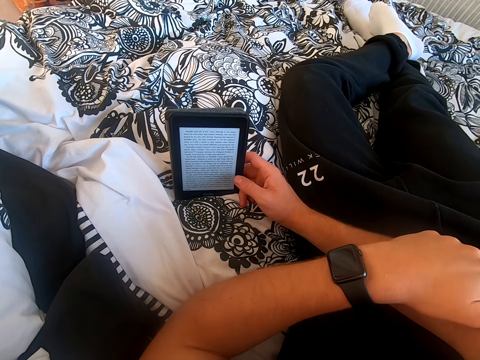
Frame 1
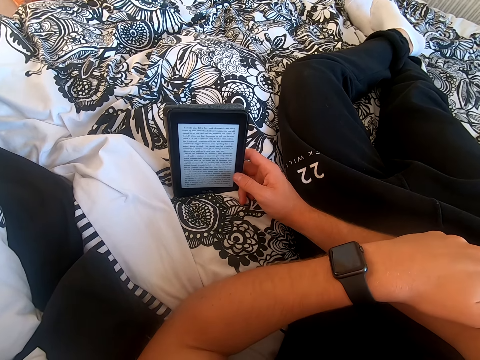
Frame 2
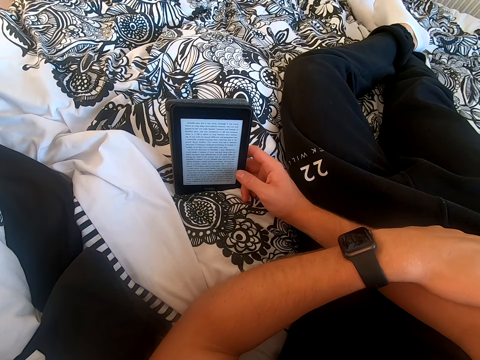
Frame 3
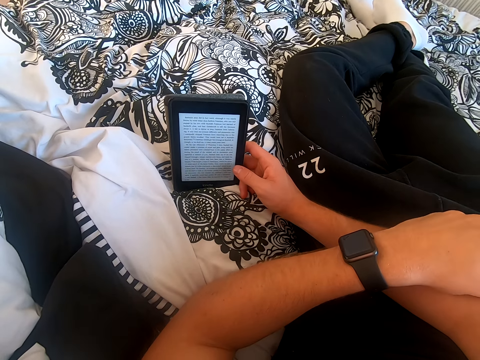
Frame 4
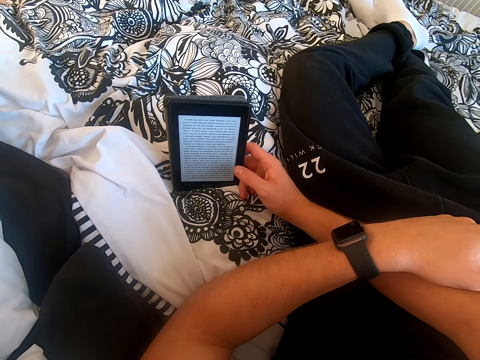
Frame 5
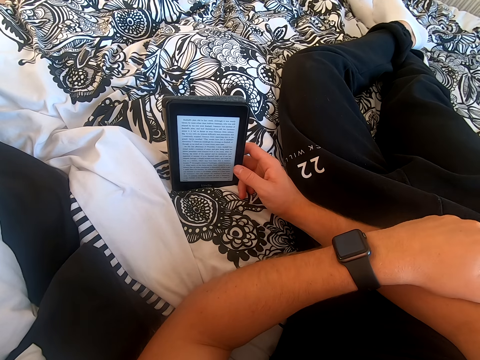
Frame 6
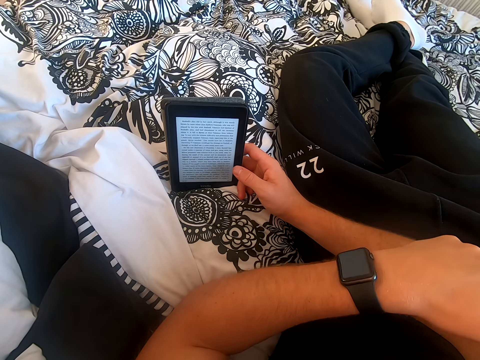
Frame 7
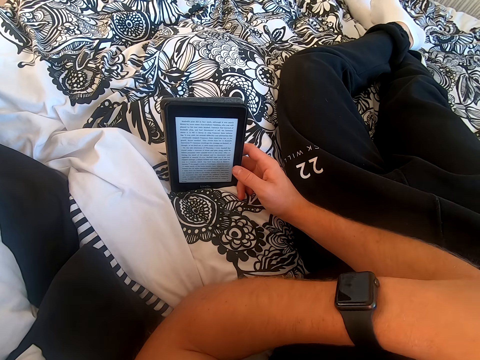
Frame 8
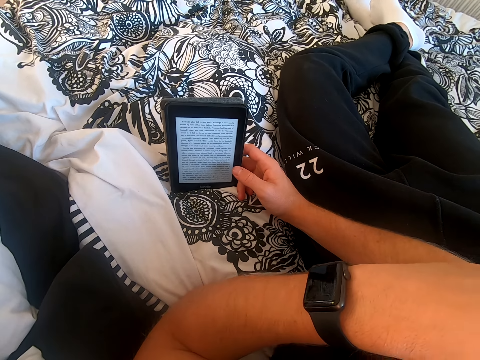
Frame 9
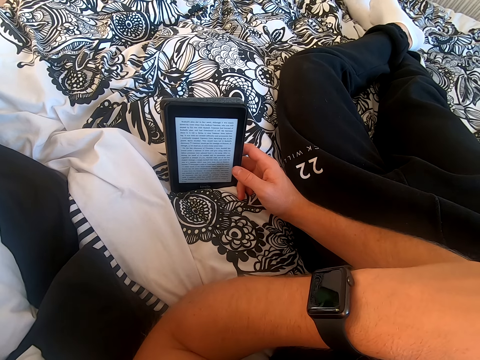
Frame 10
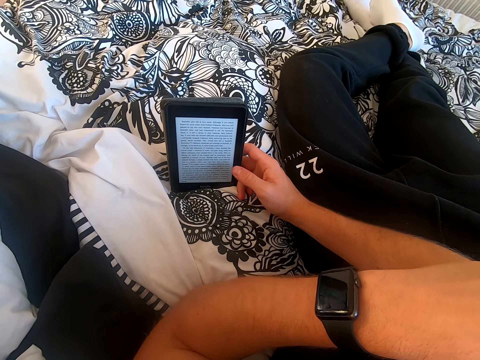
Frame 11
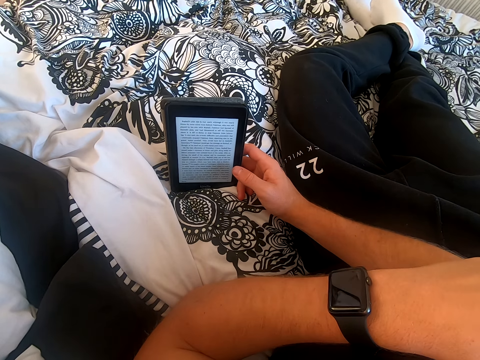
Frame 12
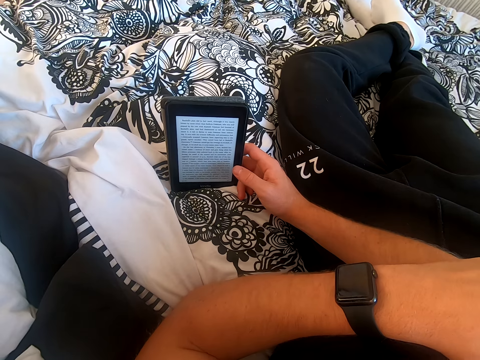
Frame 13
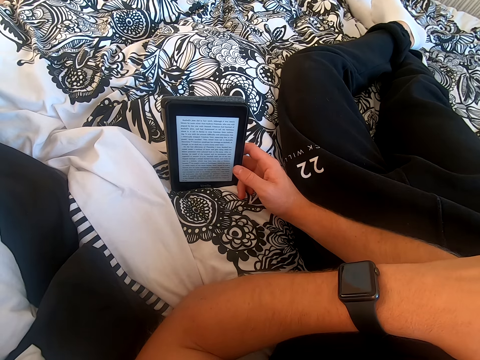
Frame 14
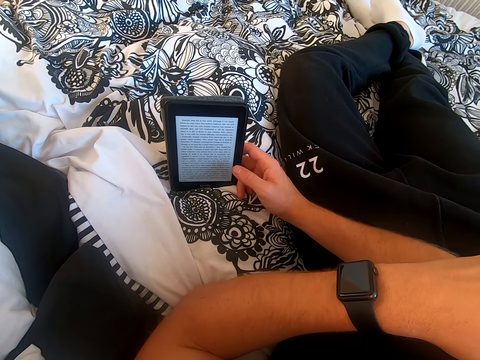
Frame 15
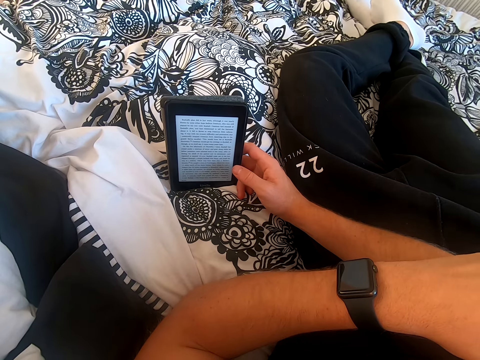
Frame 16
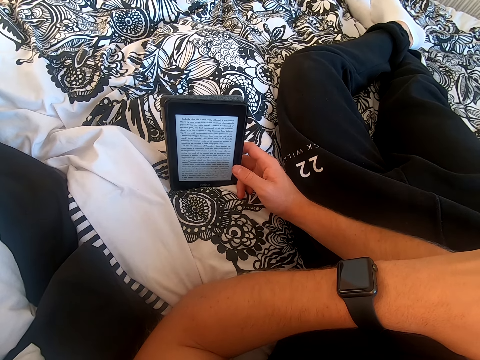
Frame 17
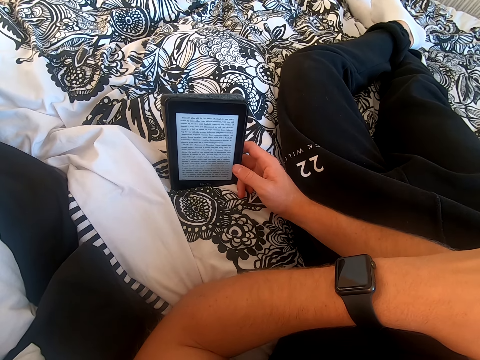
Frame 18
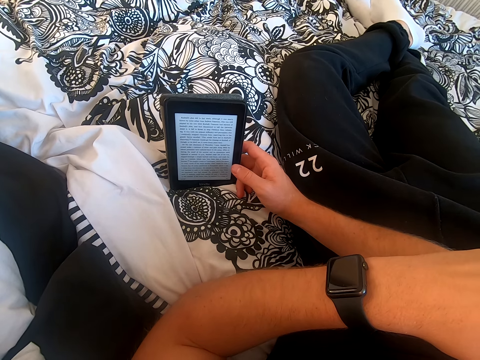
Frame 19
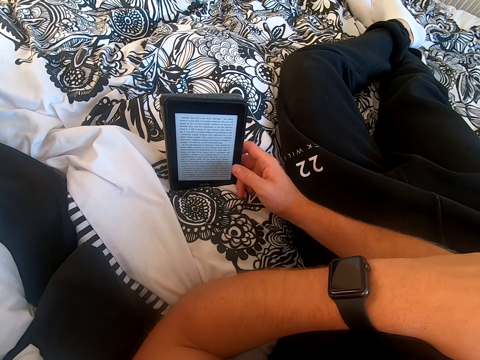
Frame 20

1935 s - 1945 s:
The camera wearer moves his left hand on the right hand. He touches his hand. He reads a book on the tablet.

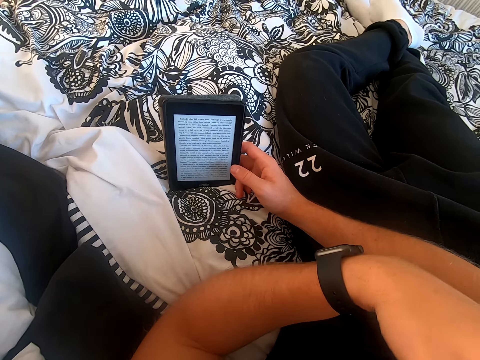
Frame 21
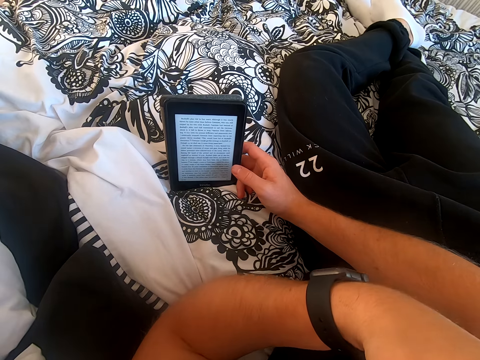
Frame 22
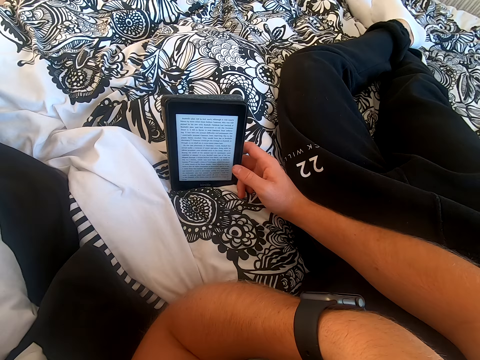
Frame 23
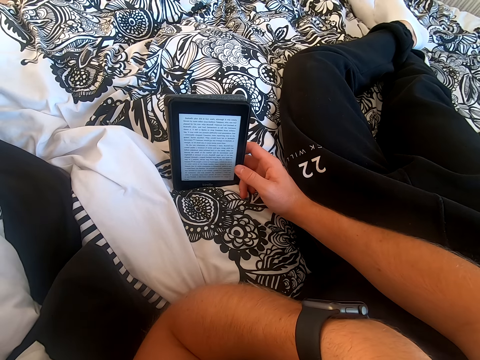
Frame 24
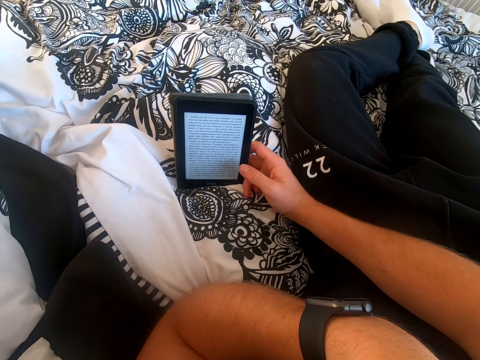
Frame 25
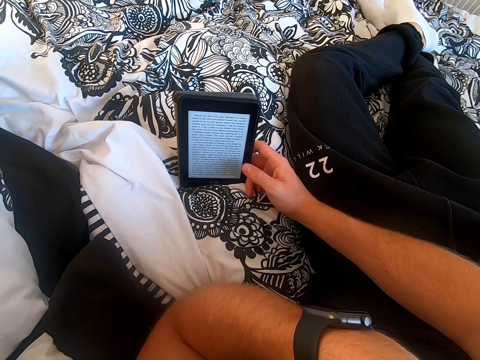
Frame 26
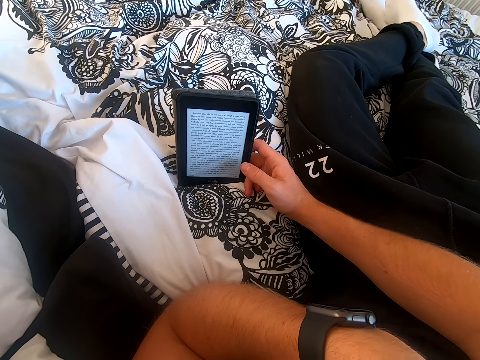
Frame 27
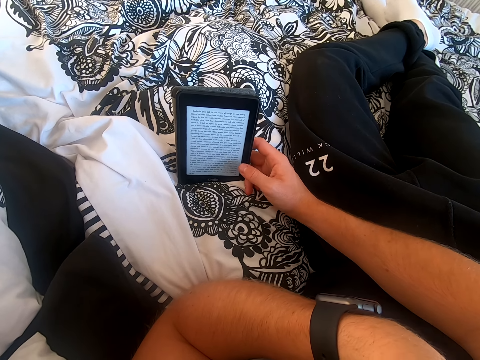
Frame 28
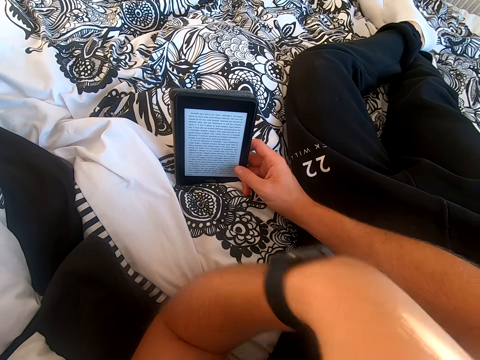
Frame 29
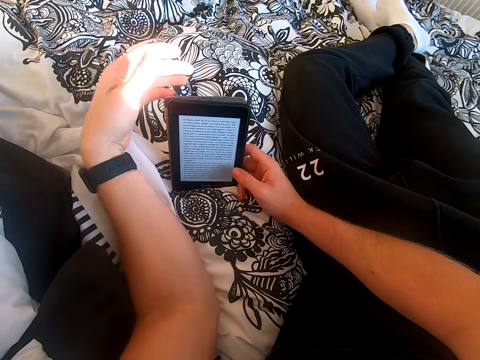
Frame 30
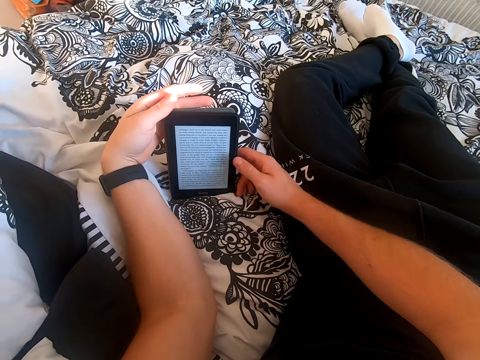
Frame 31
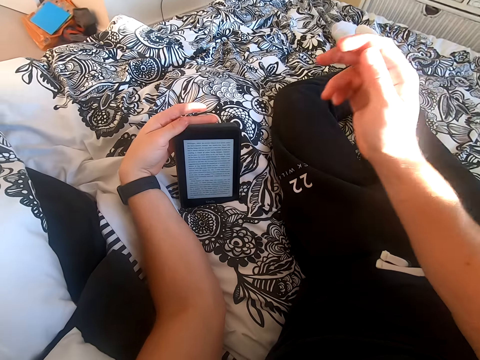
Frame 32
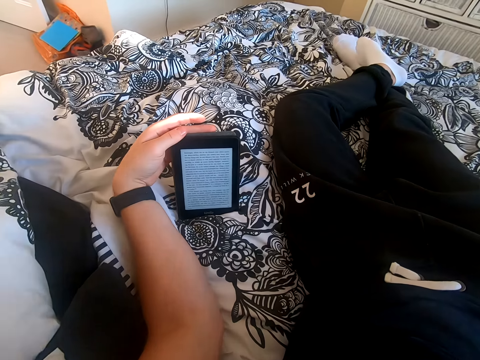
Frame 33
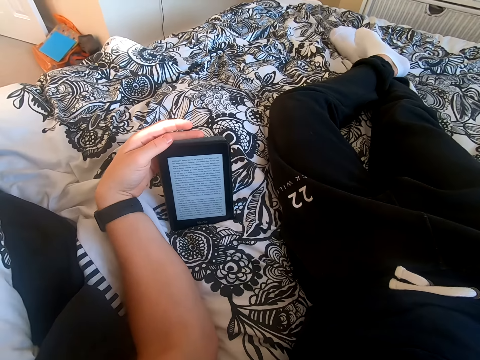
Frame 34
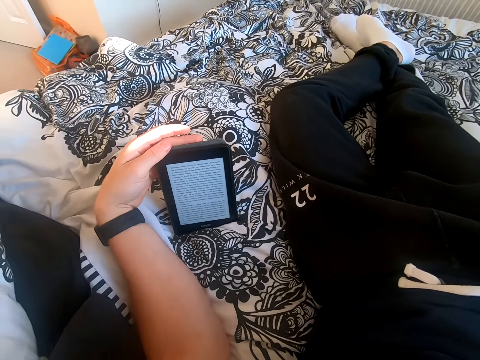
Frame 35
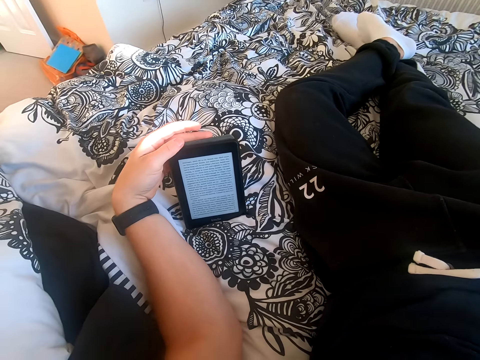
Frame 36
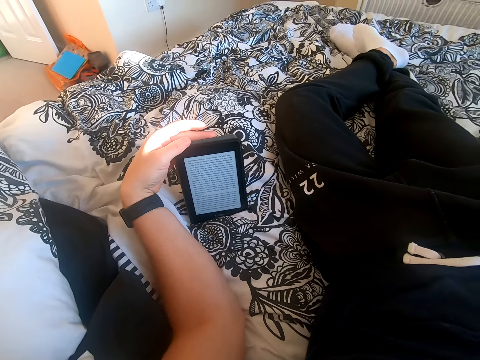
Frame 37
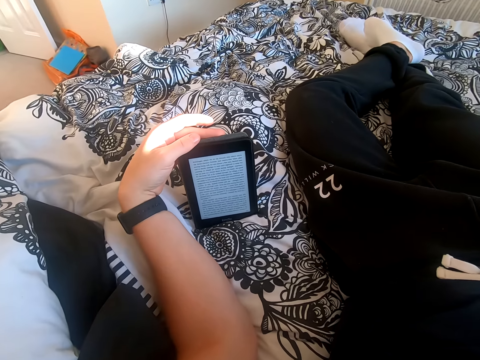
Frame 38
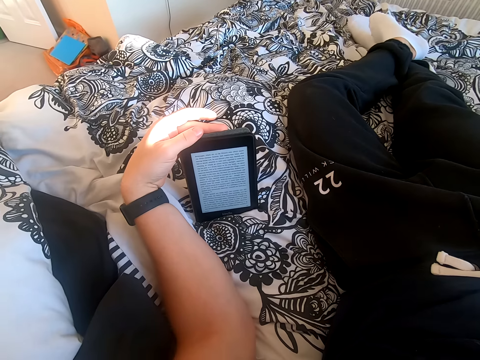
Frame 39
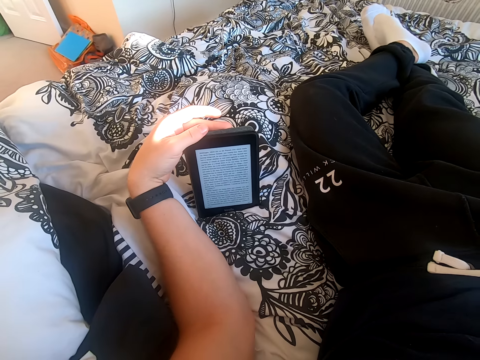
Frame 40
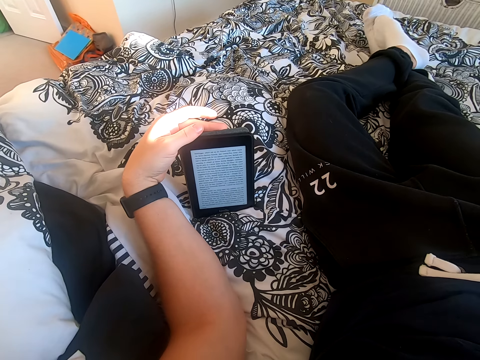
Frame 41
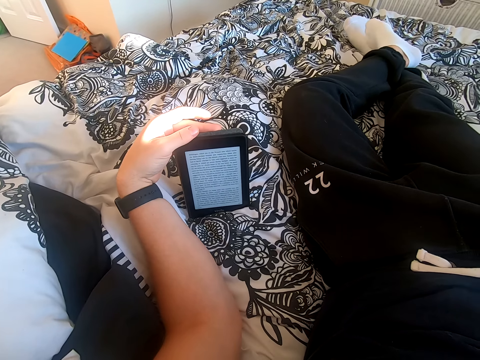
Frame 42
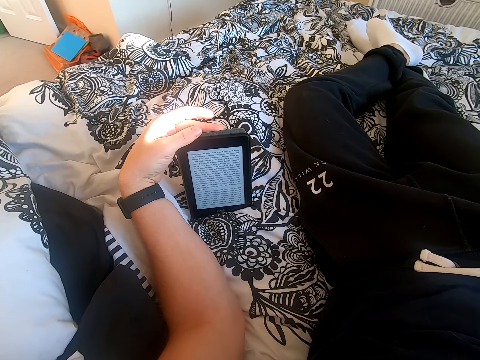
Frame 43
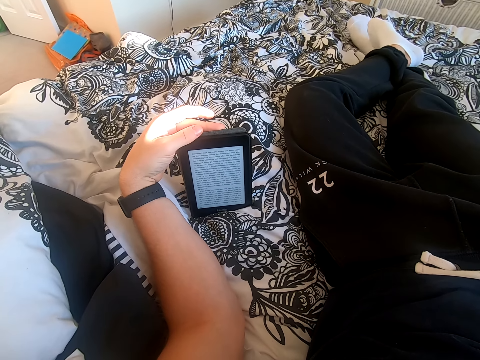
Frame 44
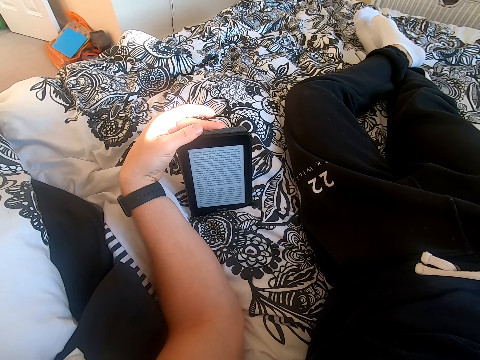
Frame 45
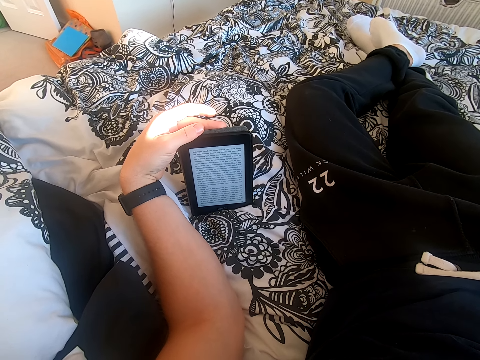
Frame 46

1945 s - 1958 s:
The camera wearer touches something. He reads on the tablet. He holds the tablet with his left hand and lifts his right hand from the tablet. He reads on the tablet.

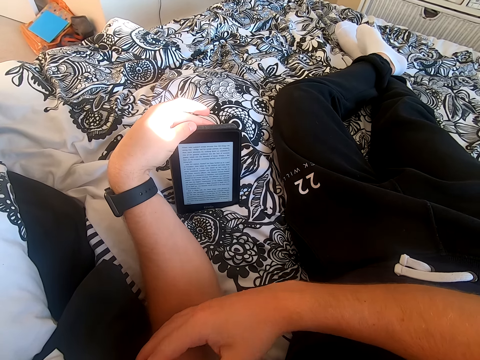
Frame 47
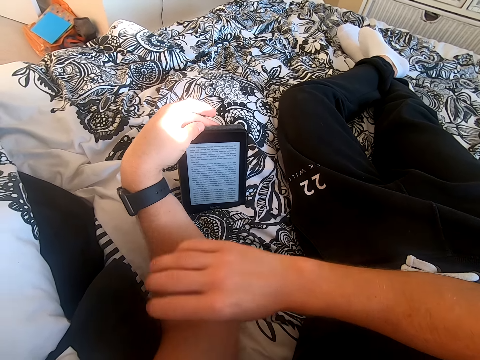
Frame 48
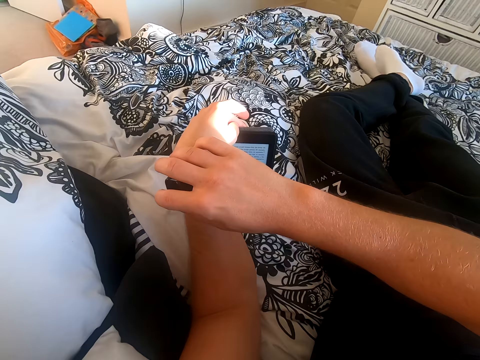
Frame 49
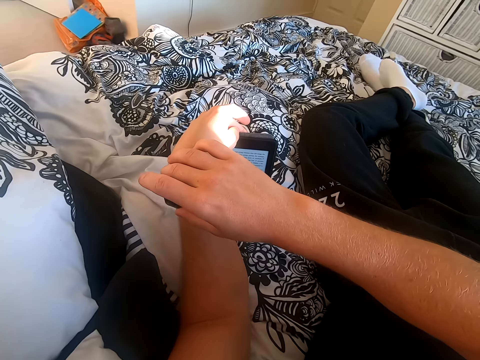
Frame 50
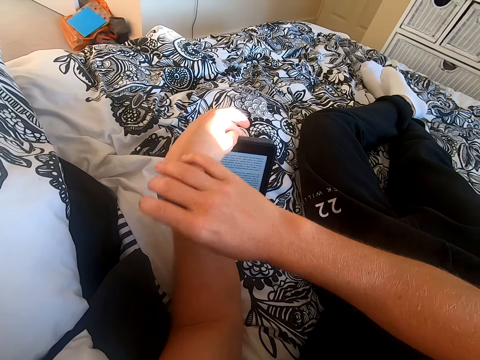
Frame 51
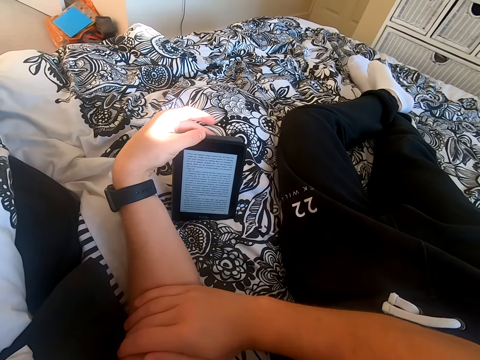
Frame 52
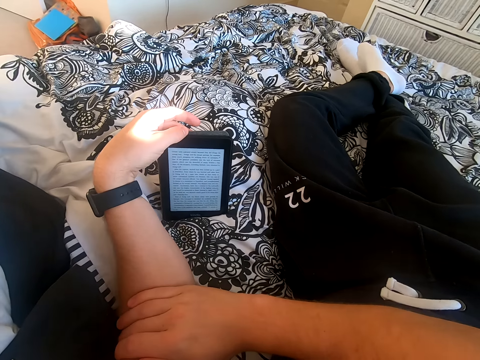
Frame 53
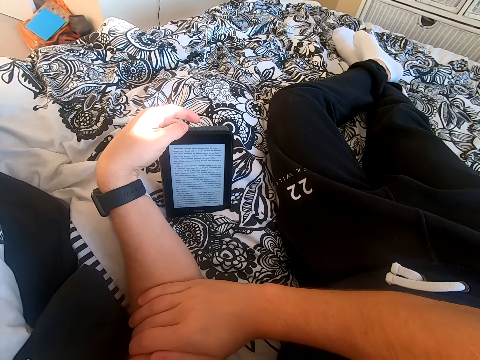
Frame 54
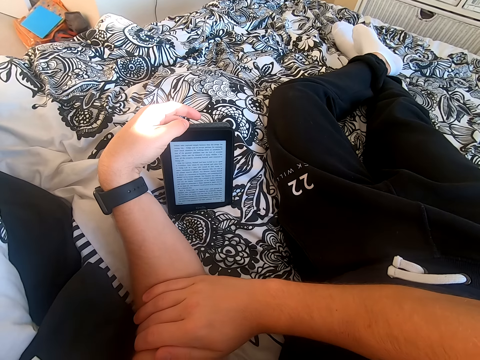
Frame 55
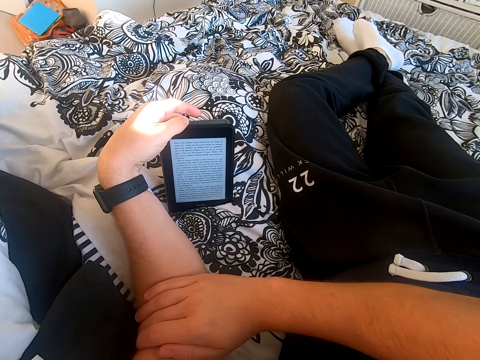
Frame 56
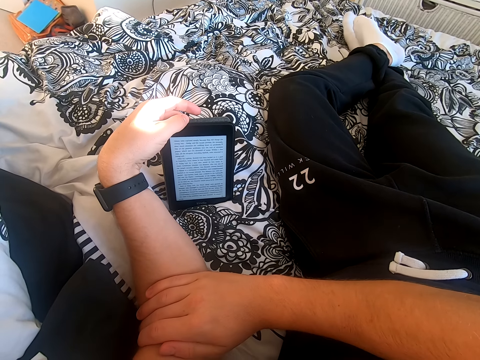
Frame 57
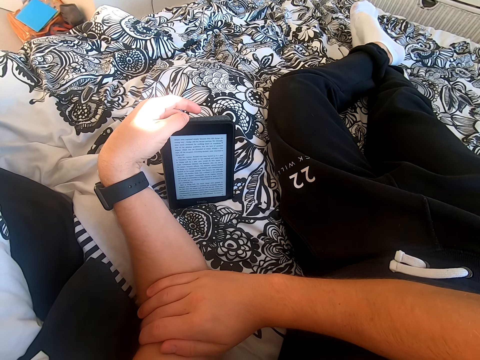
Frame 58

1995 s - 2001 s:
The camera wearer holds the wrist watch. He looks at the watch. He places his right hand on the left hand. He reads on the tablet.
